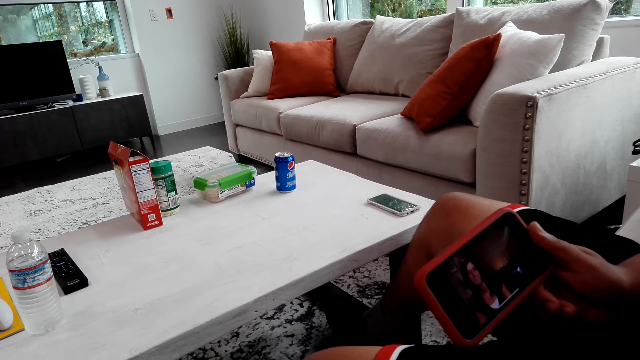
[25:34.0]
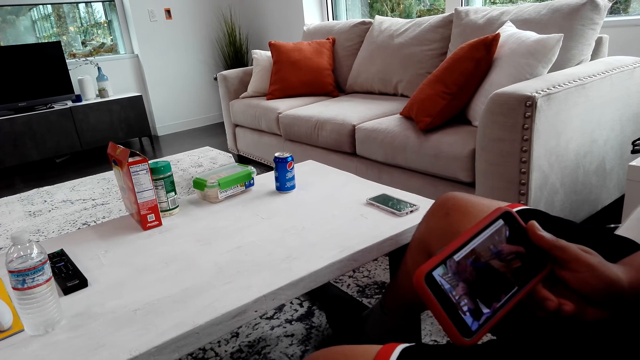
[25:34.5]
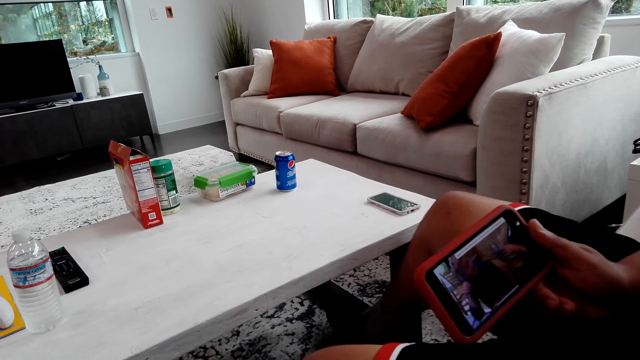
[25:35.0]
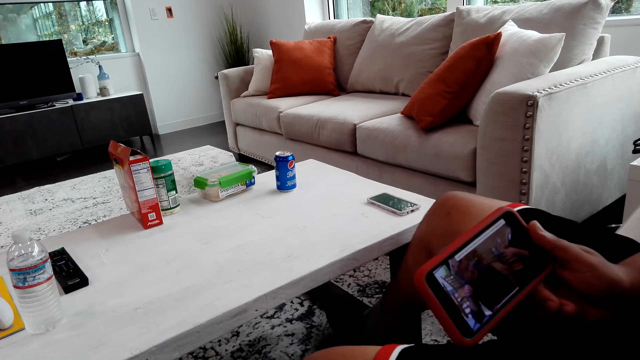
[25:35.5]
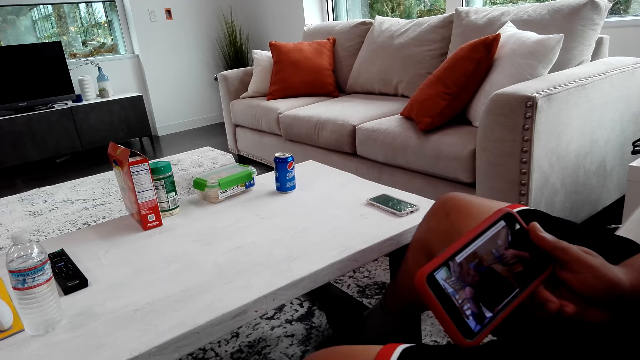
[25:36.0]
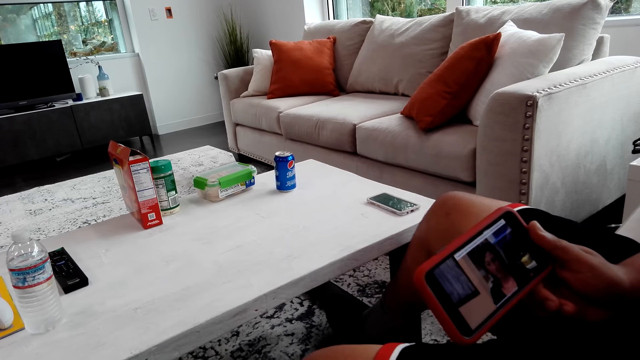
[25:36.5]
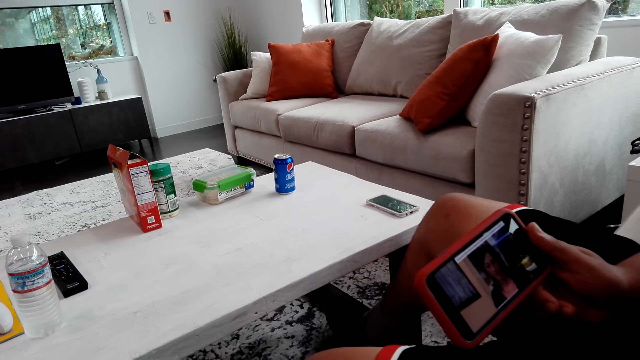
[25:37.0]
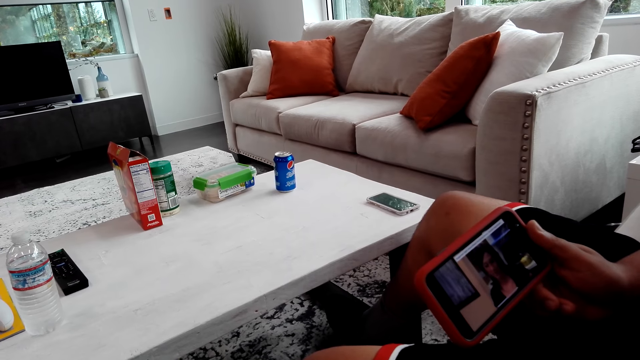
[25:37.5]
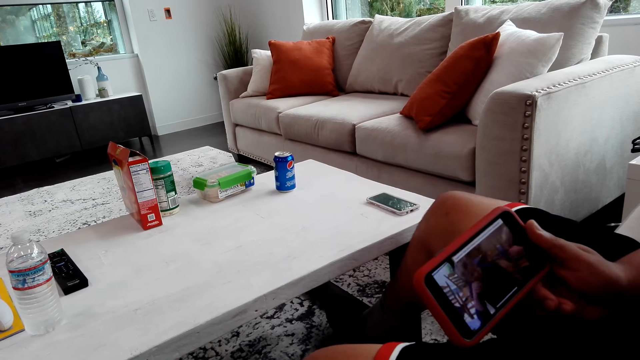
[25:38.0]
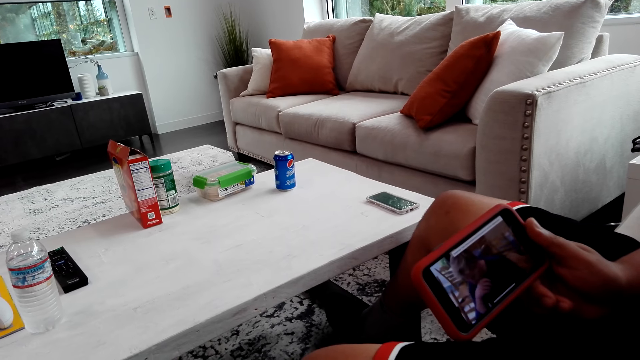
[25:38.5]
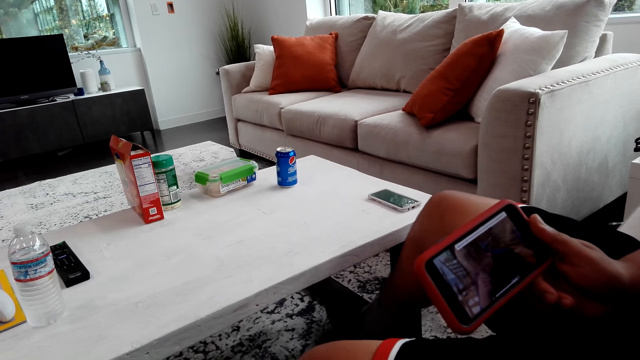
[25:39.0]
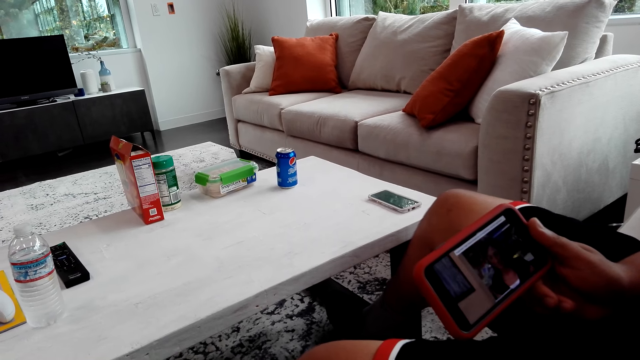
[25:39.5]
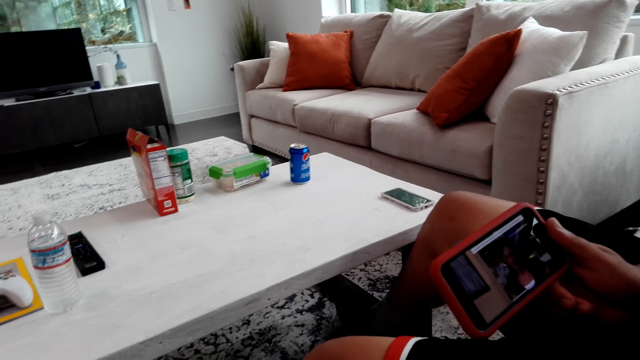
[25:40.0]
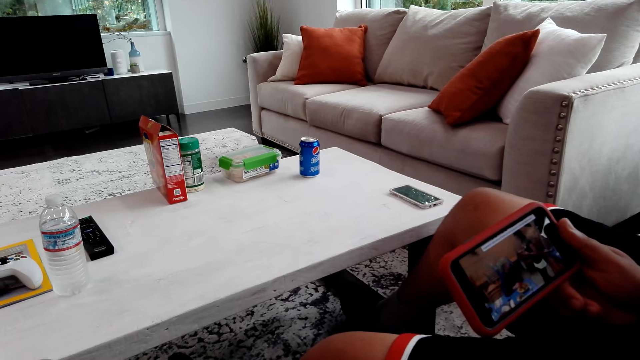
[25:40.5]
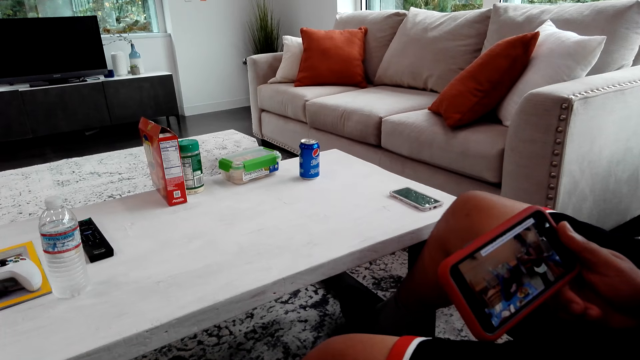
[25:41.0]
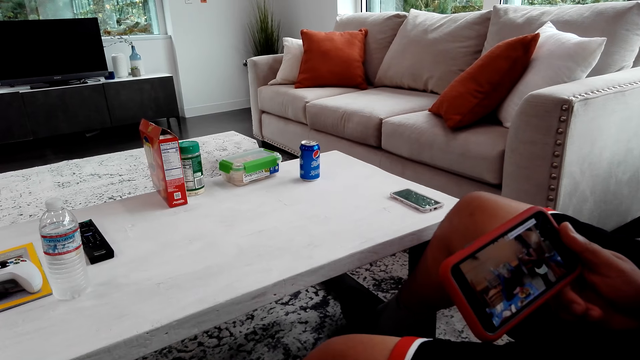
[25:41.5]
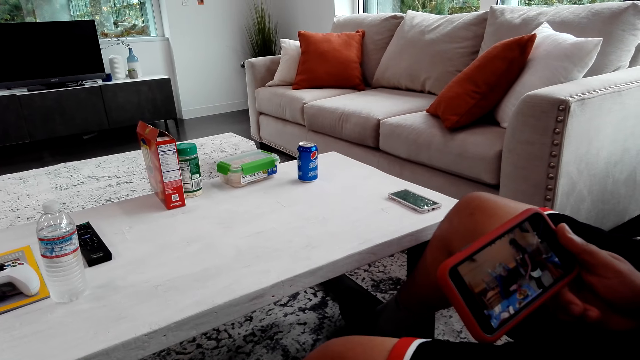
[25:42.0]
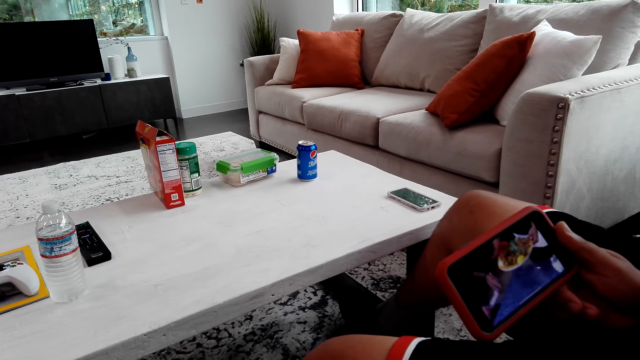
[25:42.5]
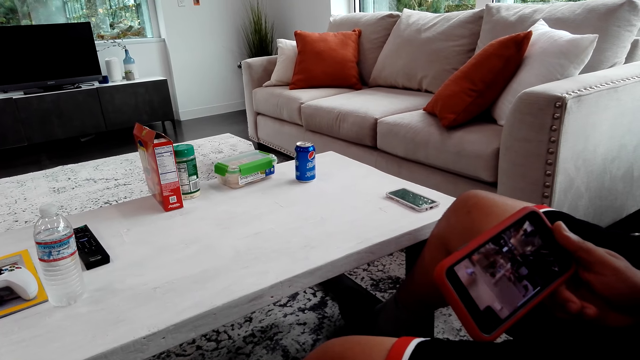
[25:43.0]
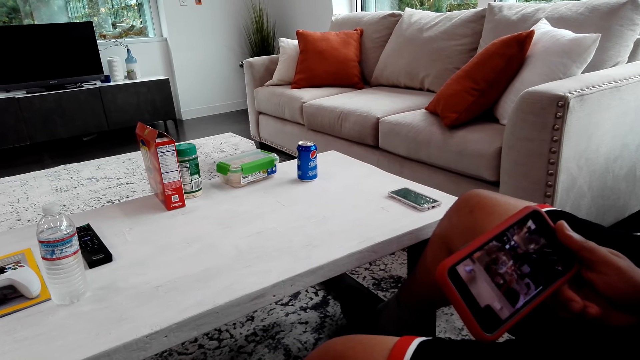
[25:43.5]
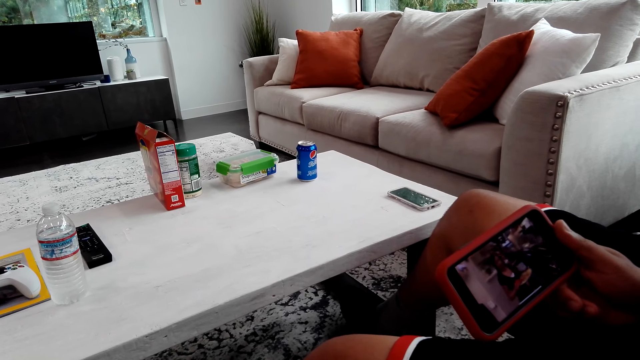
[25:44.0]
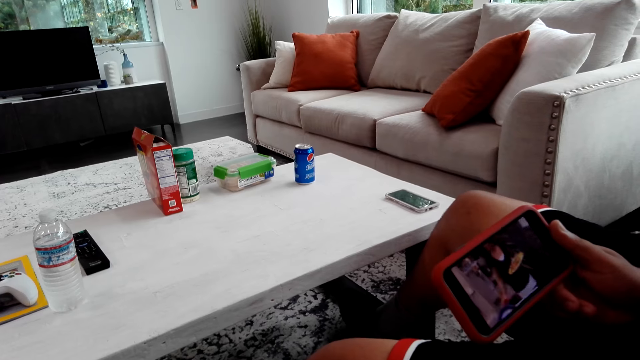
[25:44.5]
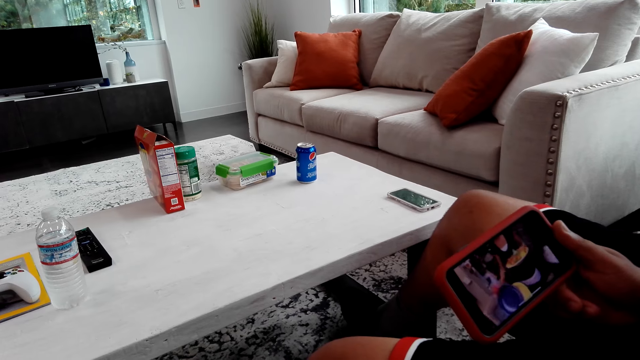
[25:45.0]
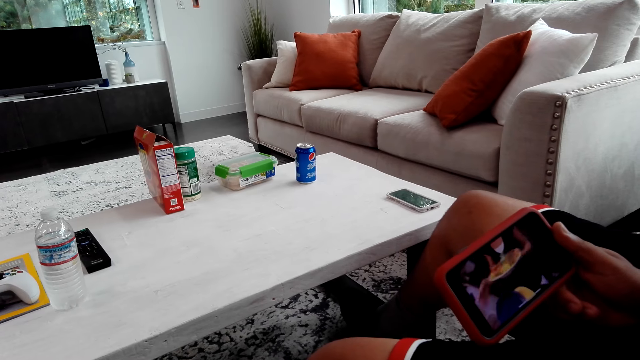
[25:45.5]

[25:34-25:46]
A man shakes his legs.

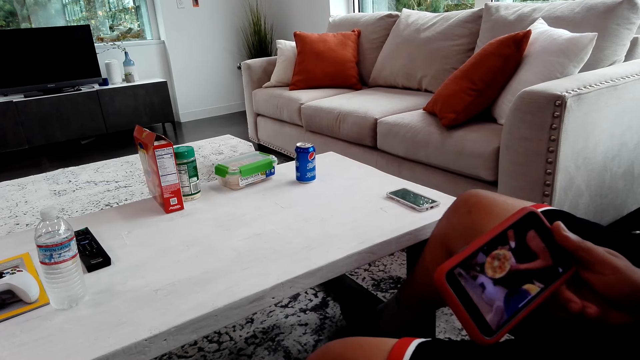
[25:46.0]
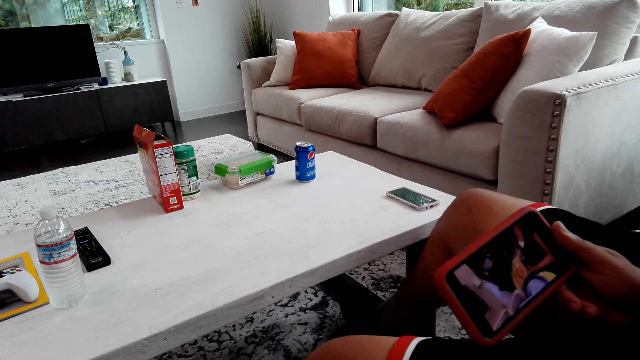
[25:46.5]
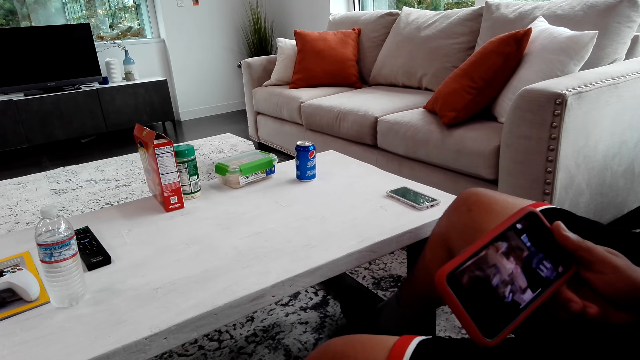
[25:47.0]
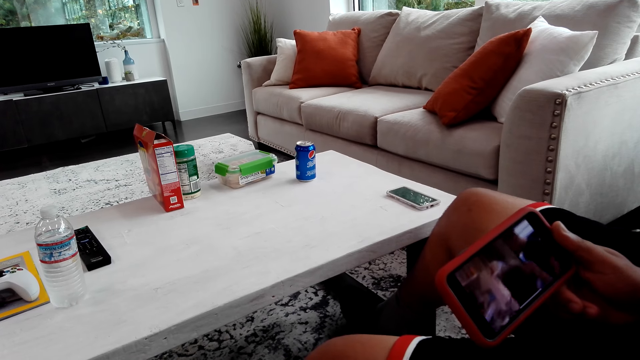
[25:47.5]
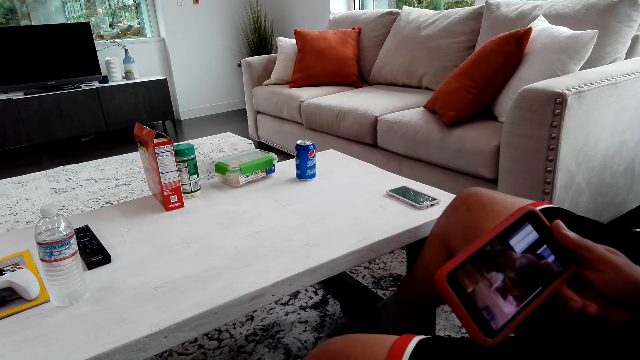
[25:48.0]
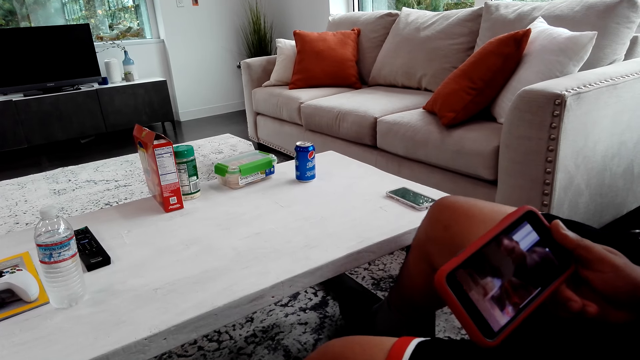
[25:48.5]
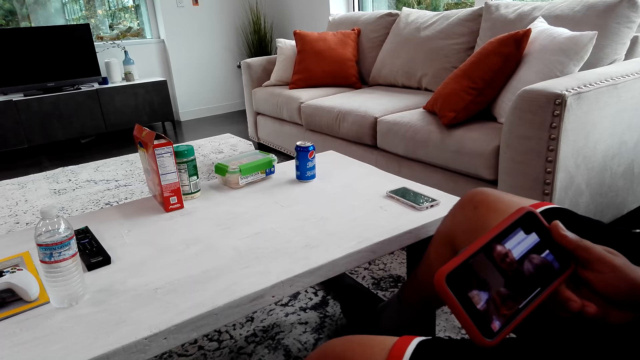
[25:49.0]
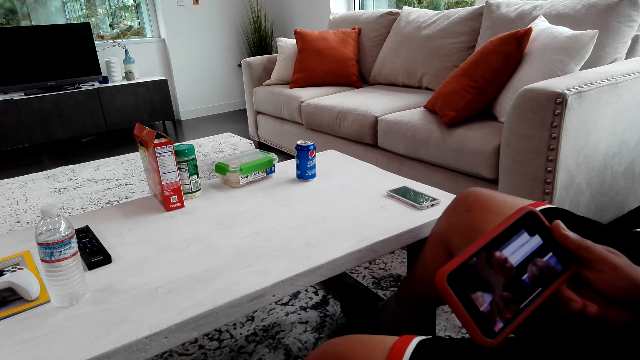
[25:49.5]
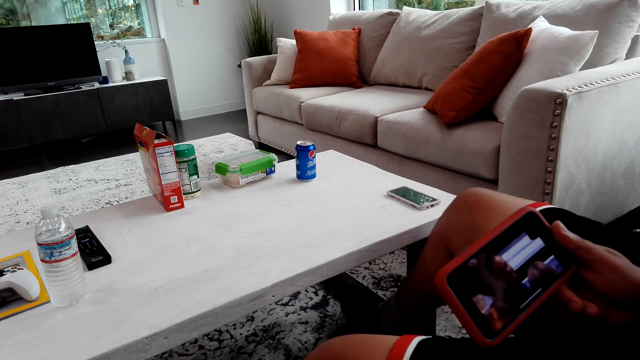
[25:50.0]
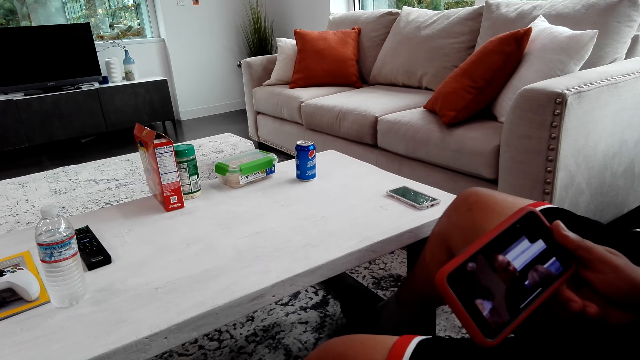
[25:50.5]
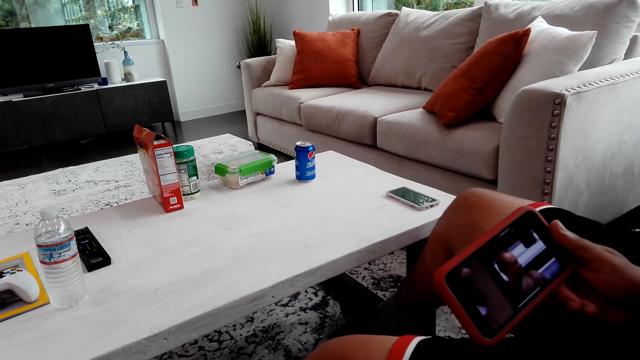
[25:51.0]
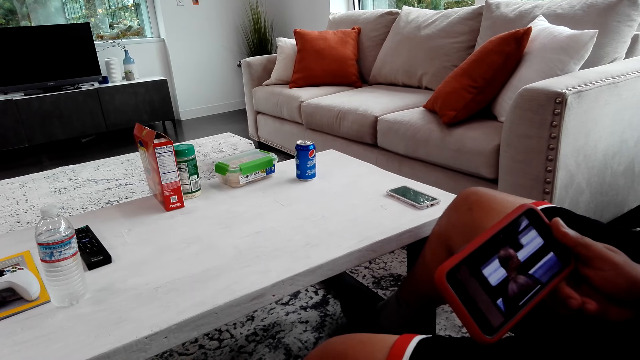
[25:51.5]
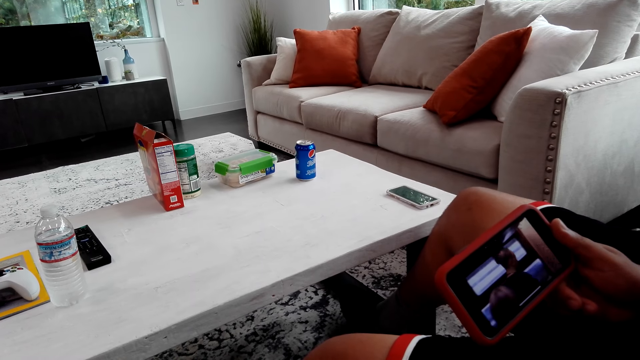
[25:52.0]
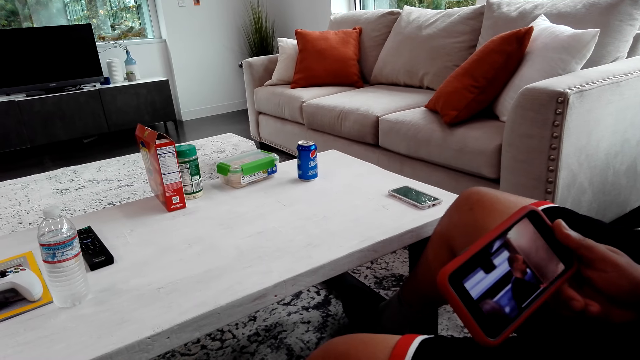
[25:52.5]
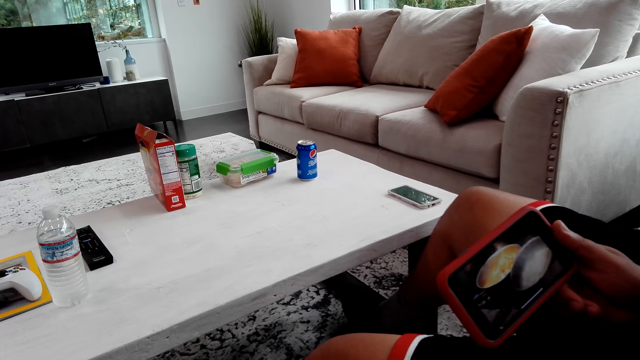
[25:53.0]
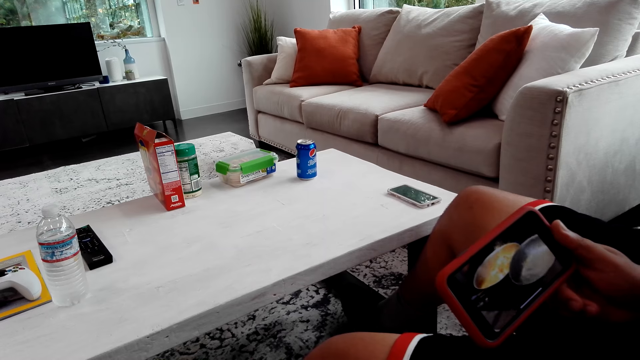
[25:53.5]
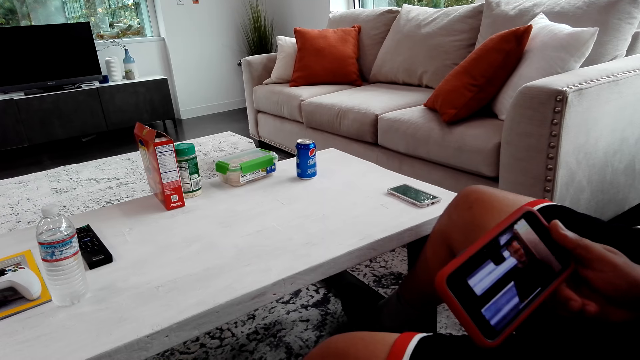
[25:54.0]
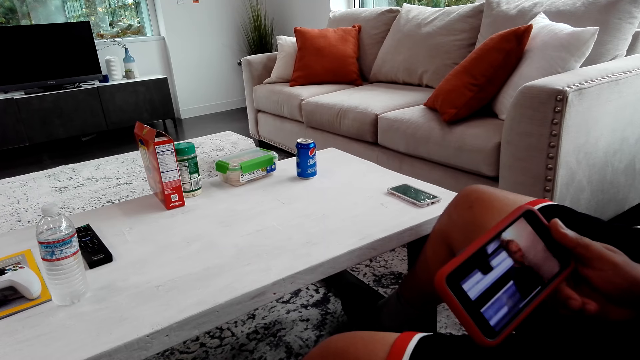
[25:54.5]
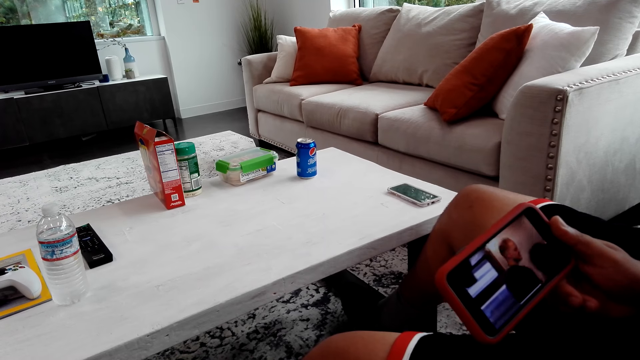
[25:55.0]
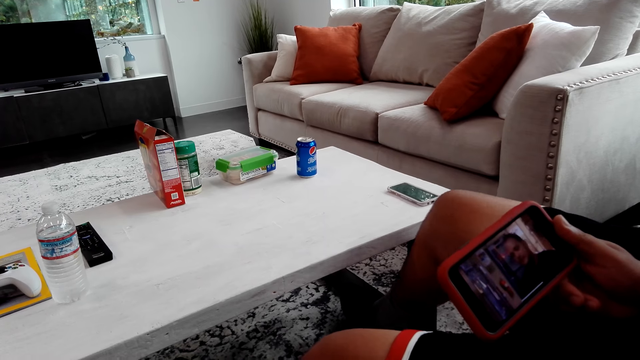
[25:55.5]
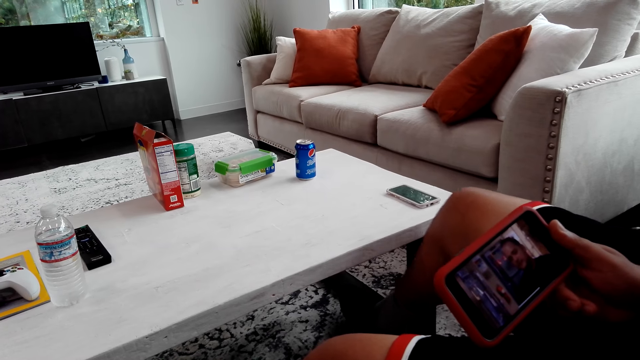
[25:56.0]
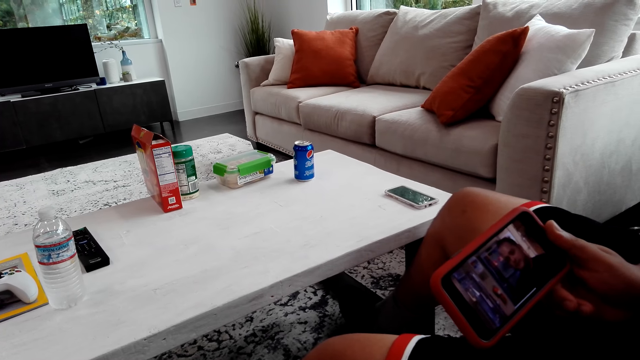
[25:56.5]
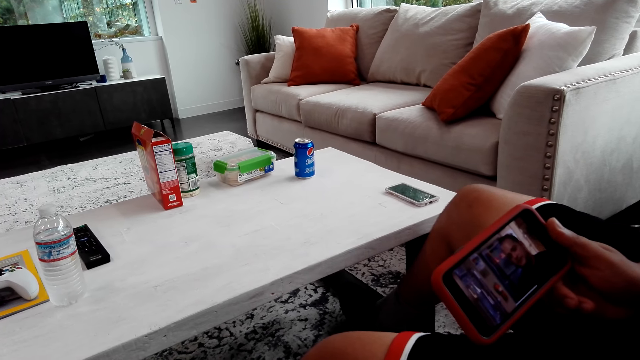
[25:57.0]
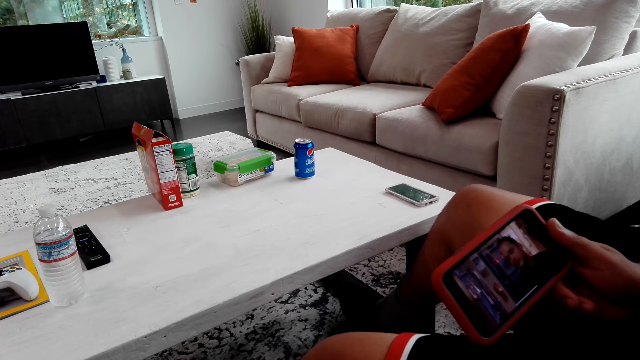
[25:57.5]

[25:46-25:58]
A man shakes his legs. The man shakes his legs again.
